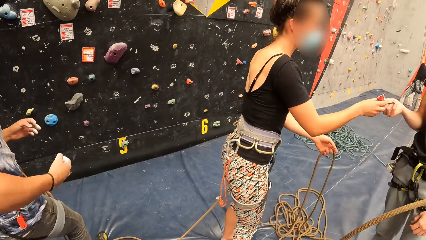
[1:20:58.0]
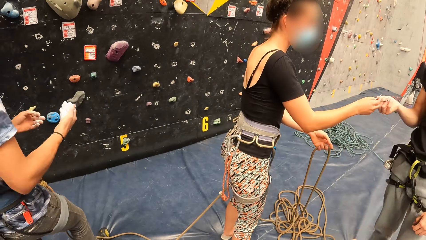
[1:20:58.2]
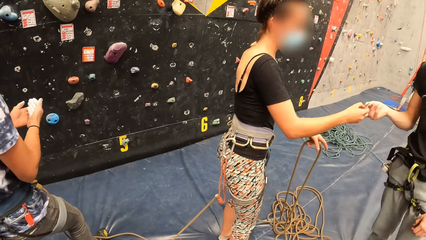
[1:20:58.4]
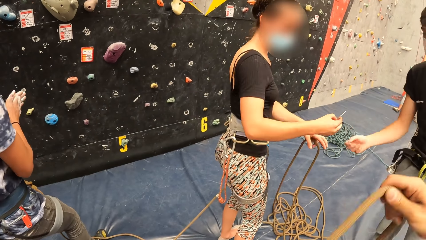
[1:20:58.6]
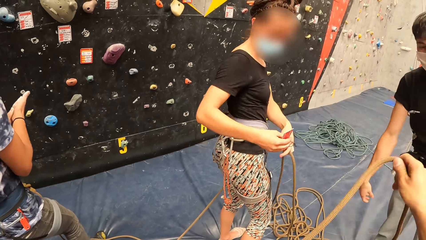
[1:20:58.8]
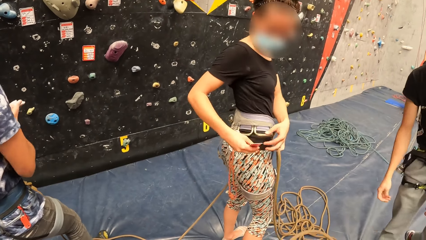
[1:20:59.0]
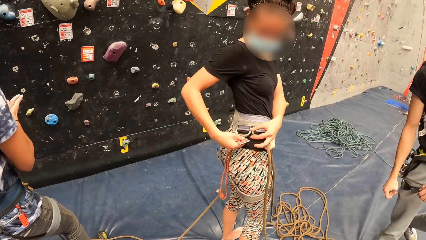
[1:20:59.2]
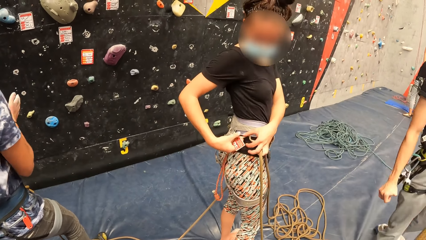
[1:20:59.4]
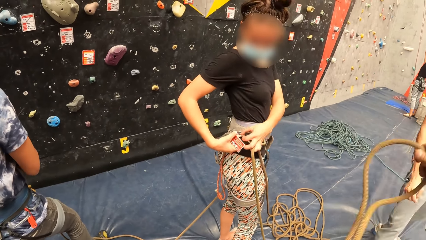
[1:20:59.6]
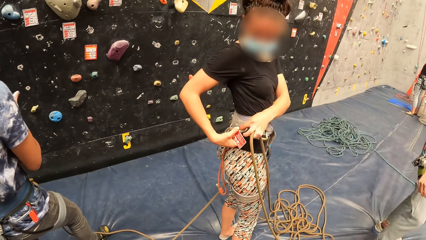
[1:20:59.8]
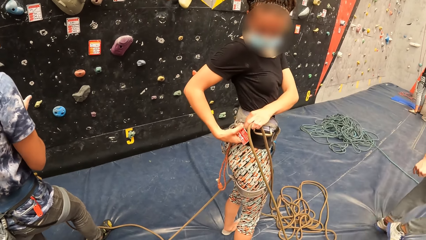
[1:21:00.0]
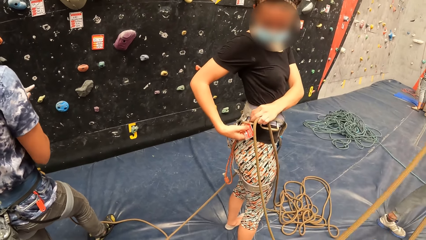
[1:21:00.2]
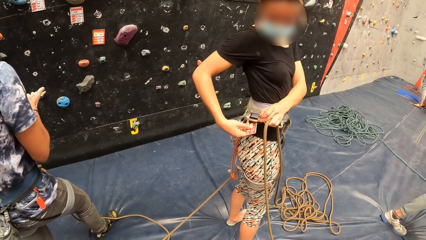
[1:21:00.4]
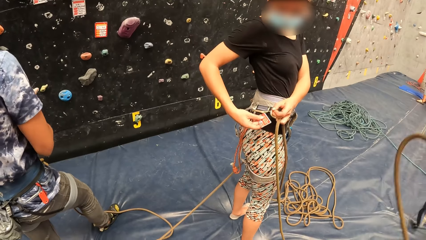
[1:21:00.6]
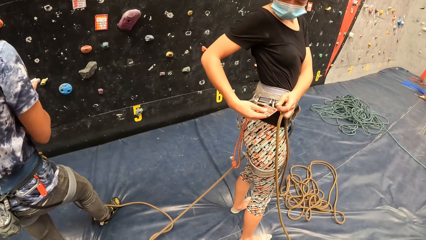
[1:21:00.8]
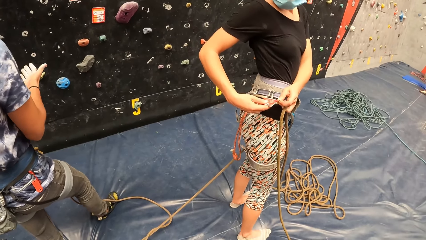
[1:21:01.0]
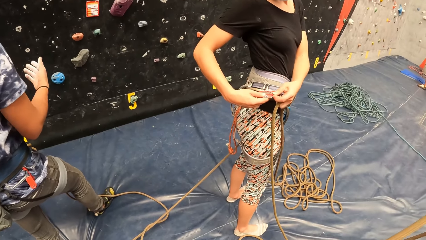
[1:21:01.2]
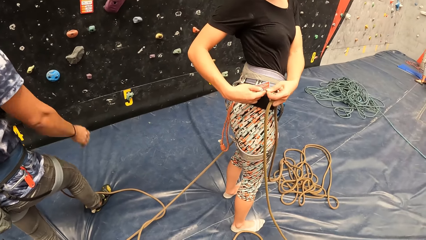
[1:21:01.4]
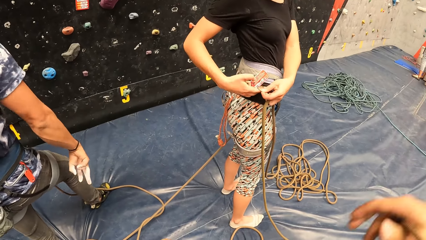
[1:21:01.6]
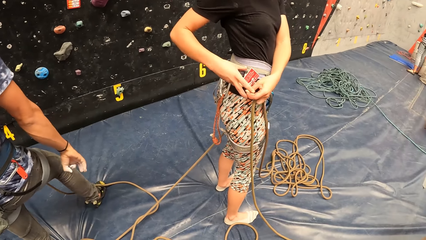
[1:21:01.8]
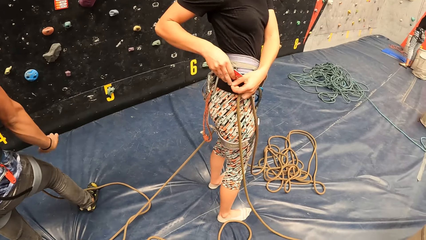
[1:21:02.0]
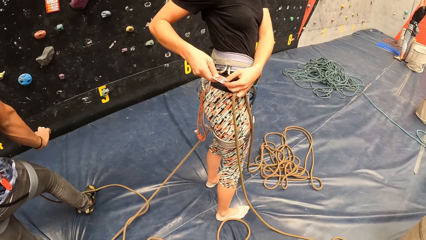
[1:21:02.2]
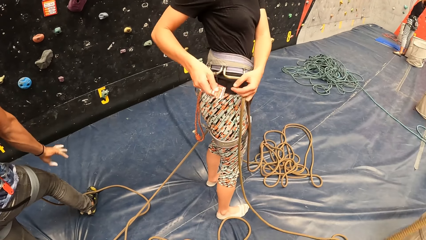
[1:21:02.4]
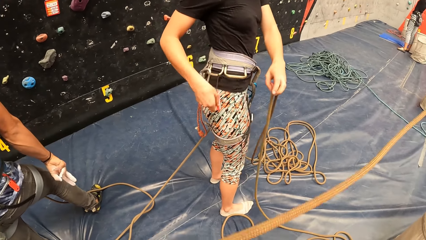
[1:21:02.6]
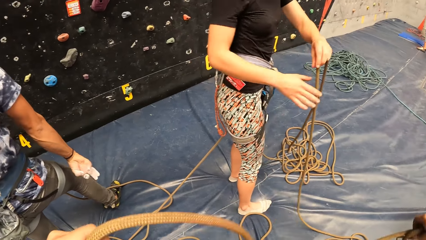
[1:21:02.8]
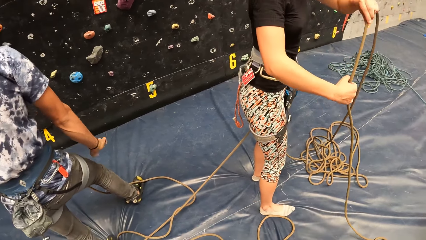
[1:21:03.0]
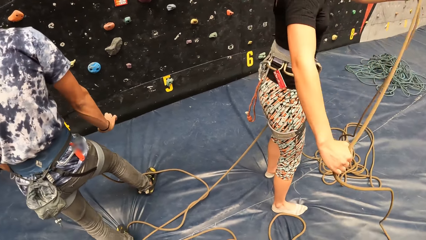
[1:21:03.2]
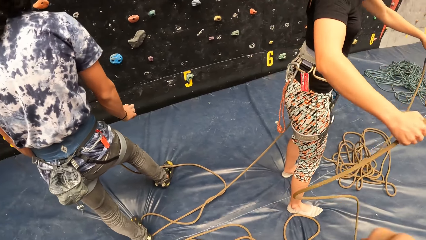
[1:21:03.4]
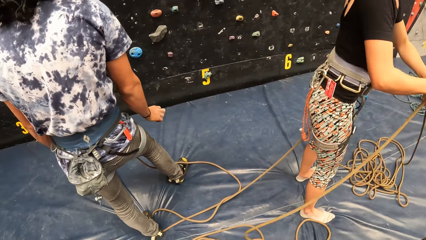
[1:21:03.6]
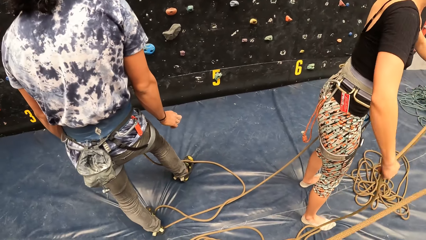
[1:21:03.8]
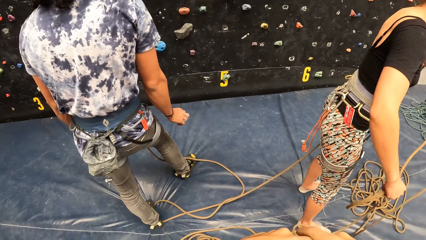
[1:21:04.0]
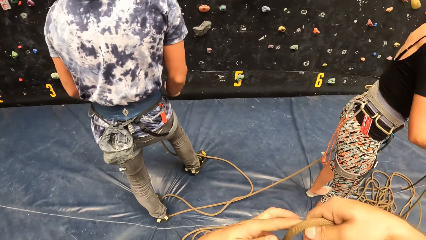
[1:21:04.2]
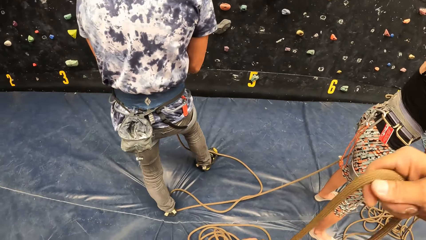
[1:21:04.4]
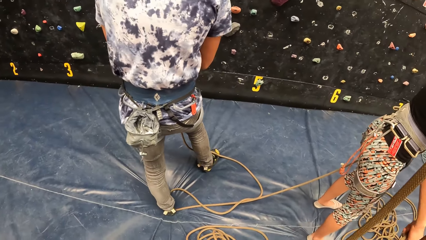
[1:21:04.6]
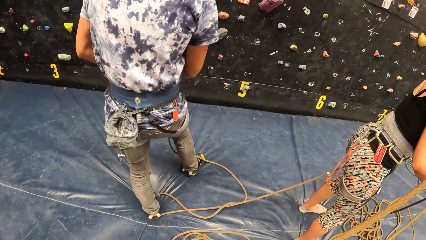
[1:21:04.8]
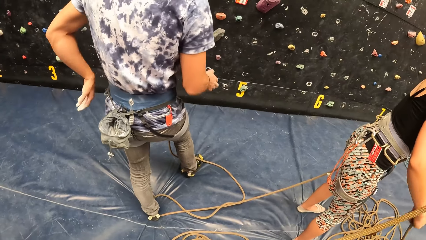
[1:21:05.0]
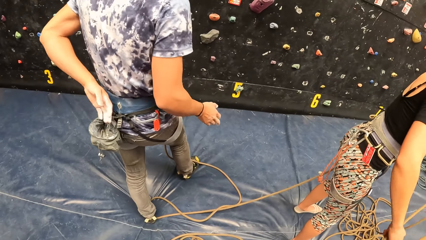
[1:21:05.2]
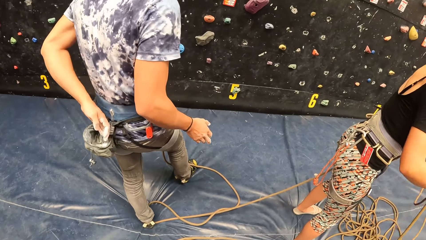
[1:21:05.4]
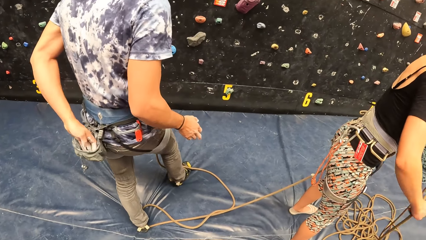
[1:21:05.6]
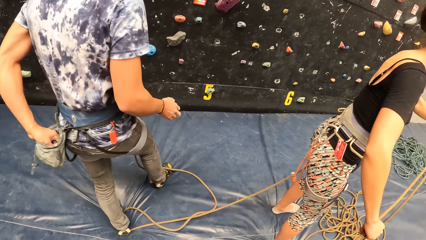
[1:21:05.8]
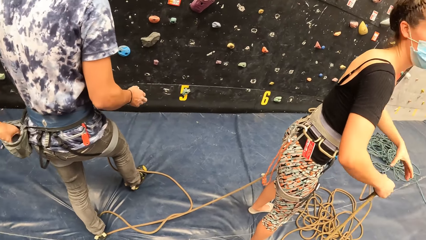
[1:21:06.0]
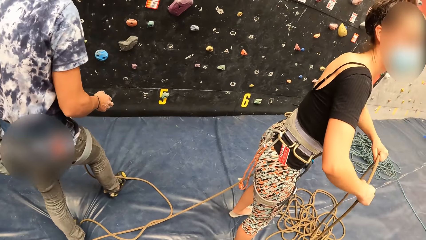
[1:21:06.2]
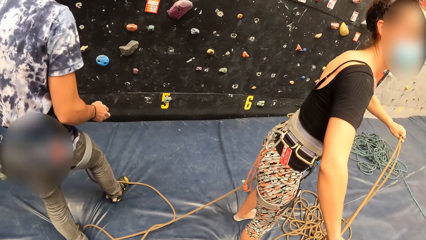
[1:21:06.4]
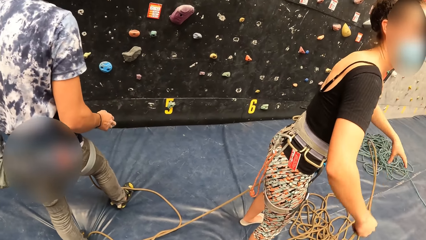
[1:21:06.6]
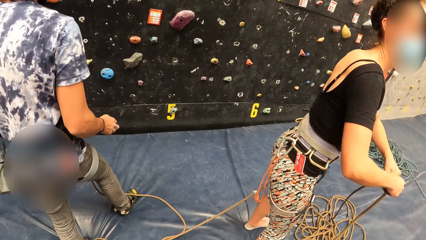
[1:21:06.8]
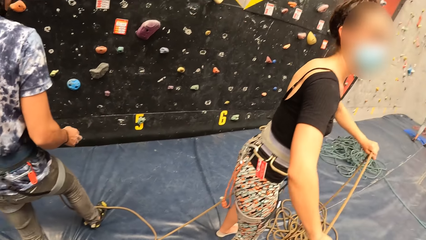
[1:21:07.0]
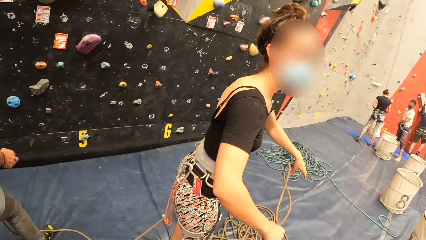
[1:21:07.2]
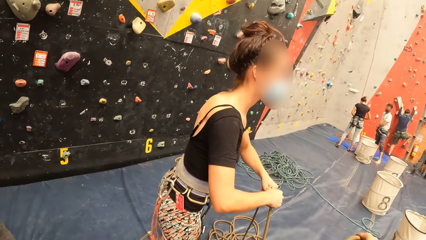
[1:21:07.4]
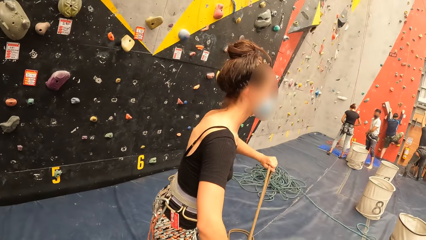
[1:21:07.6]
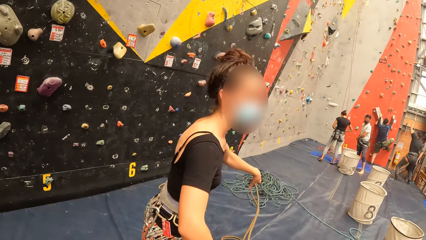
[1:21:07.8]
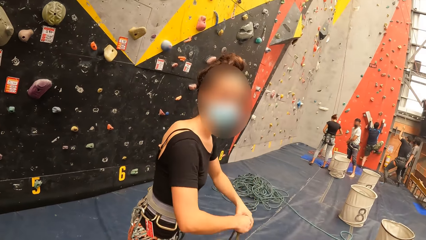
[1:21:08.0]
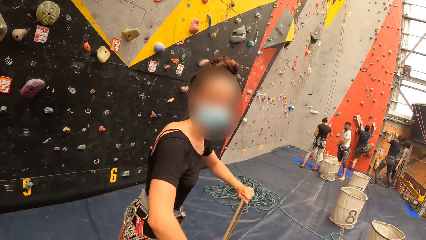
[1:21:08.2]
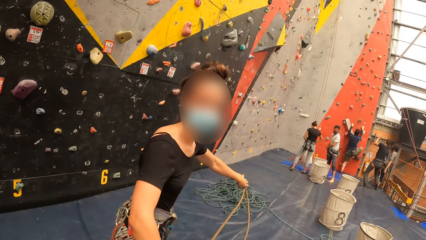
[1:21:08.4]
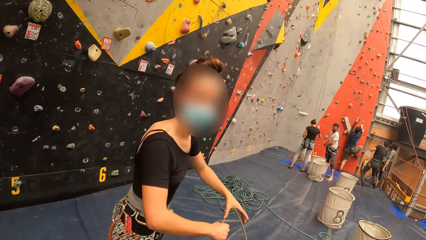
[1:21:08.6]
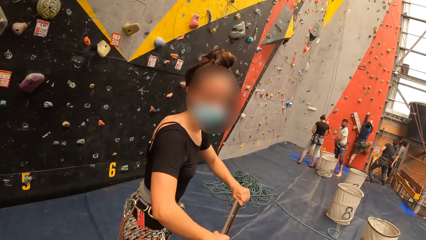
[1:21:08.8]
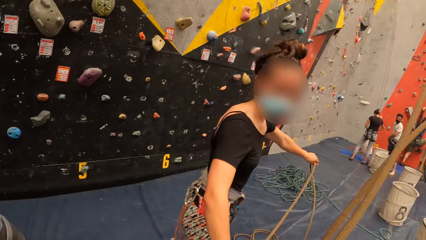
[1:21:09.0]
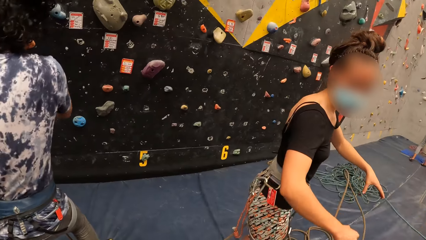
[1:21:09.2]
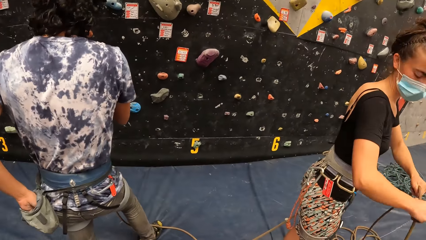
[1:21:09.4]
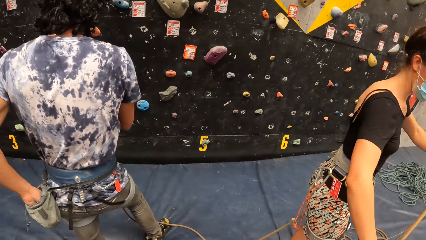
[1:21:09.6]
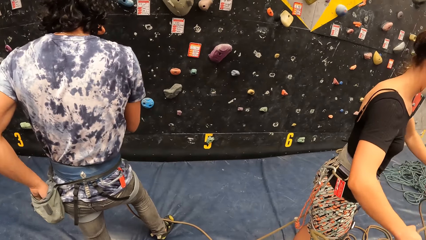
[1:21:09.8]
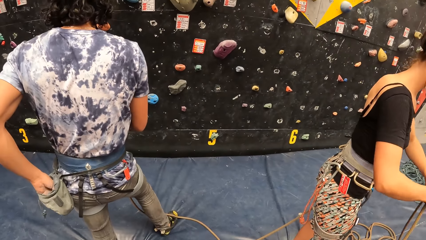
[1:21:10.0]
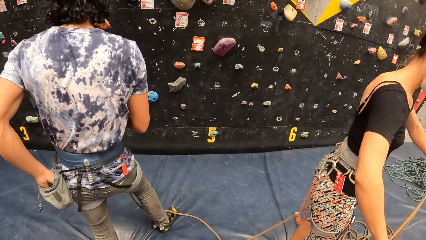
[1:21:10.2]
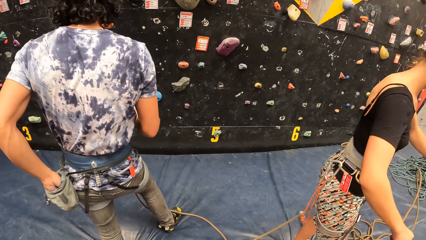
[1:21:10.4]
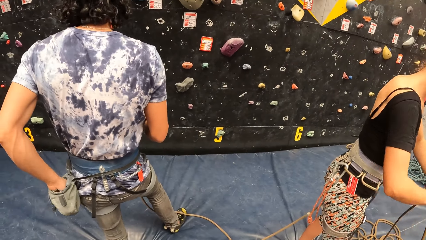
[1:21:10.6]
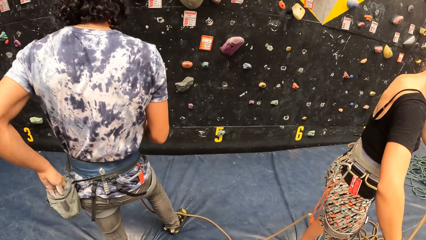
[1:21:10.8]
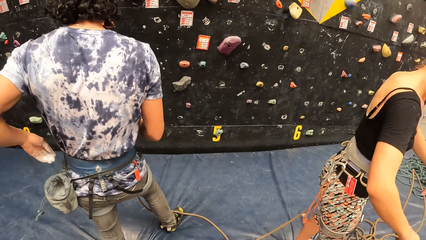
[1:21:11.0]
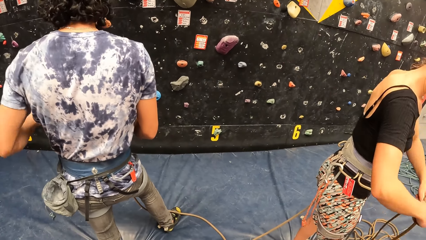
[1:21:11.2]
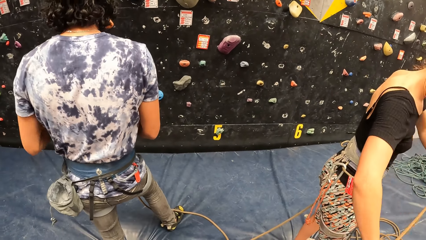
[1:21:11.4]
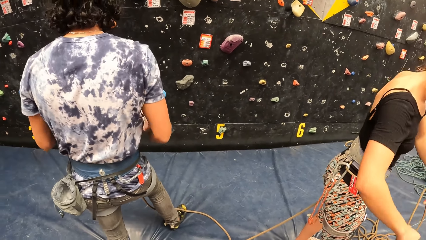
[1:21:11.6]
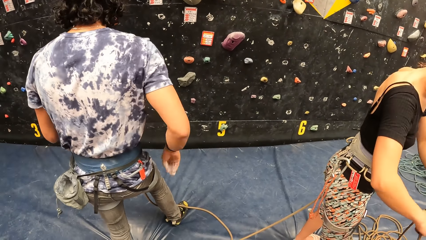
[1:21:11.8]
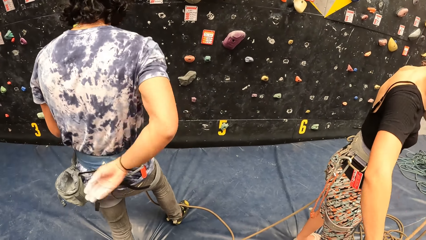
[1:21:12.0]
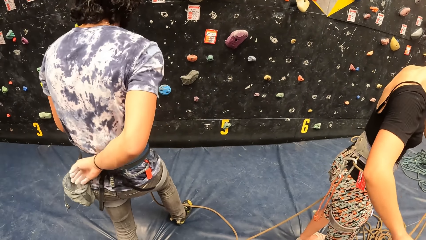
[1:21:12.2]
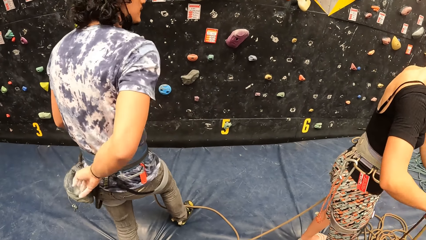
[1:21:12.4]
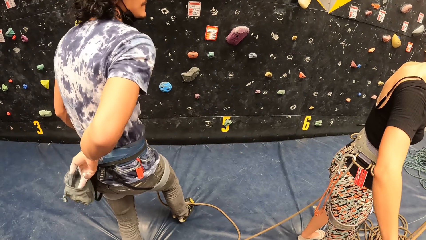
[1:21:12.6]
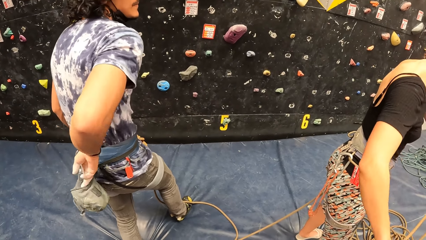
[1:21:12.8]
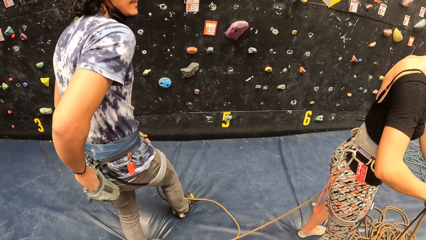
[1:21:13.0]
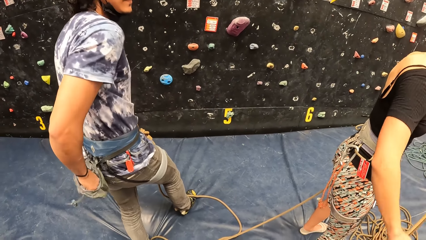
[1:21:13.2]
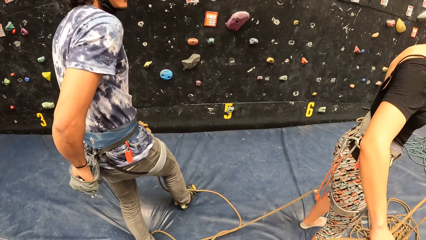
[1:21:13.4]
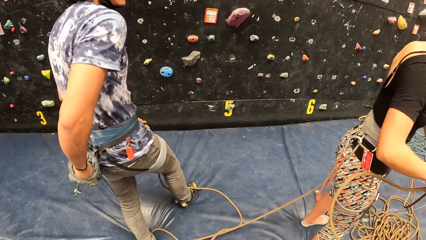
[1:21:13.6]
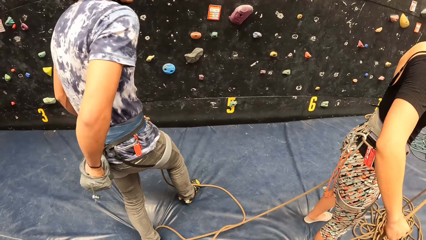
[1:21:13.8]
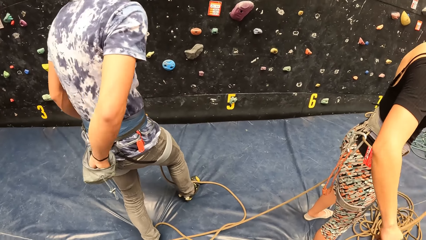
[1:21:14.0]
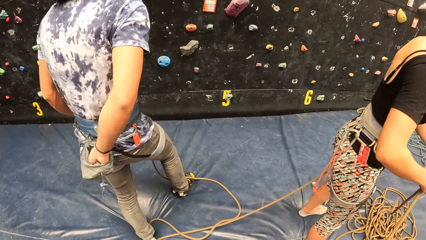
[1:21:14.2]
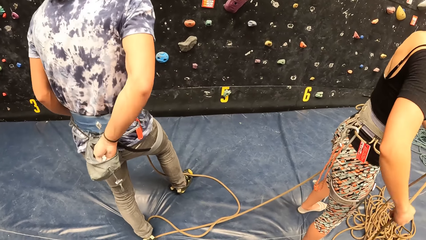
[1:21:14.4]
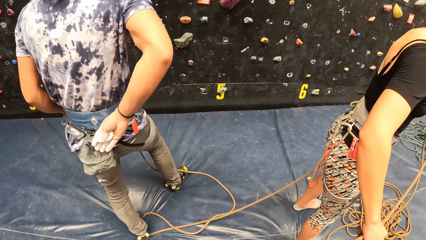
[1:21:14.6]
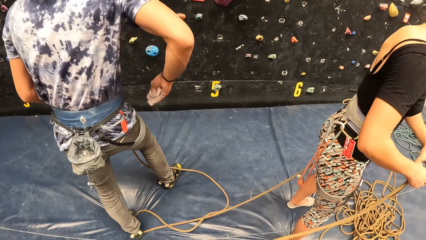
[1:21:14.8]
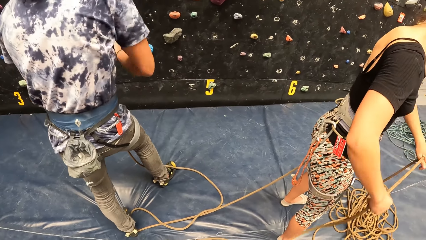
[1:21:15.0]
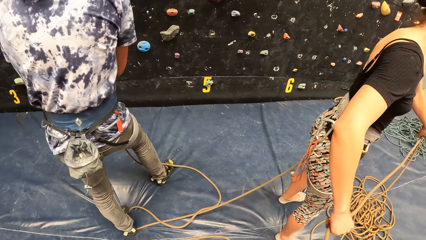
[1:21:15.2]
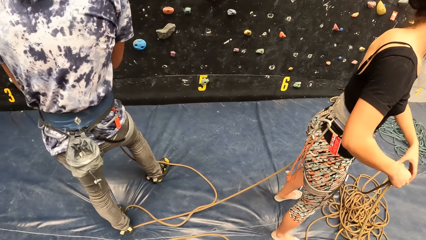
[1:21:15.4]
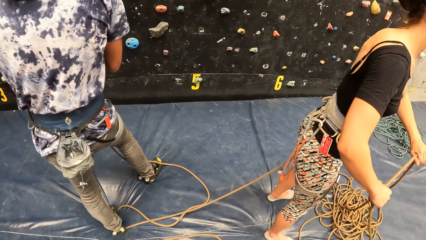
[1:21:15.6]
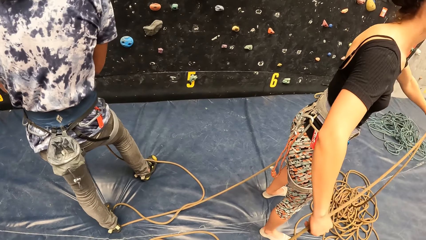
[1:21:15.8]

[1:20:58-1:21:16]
A woman picks a tag from a man. The woman hooks the tag on the belt. The woman stretches a rope. The woman straightens the rope. The camera wearer holds the rope. They look around the room. They stretch the rope. They look around. Another man removes something from the bag with the left hand. He removes something from the bag with the right hand.
